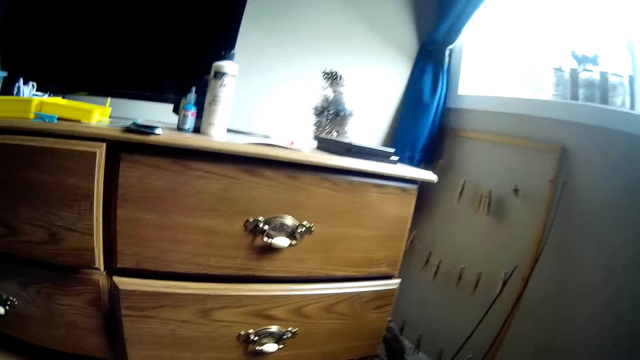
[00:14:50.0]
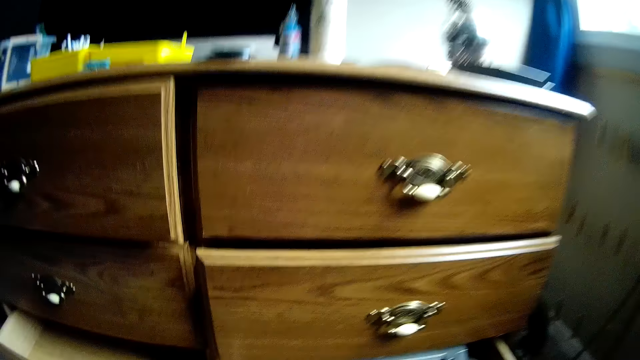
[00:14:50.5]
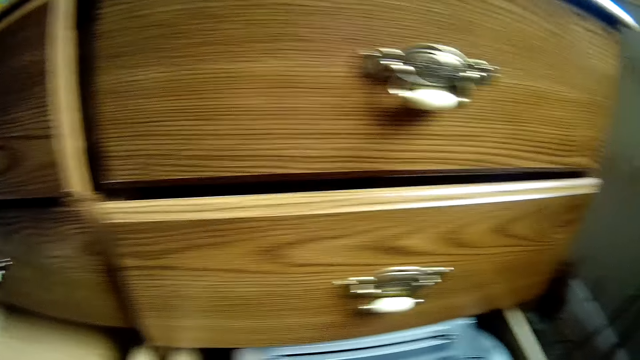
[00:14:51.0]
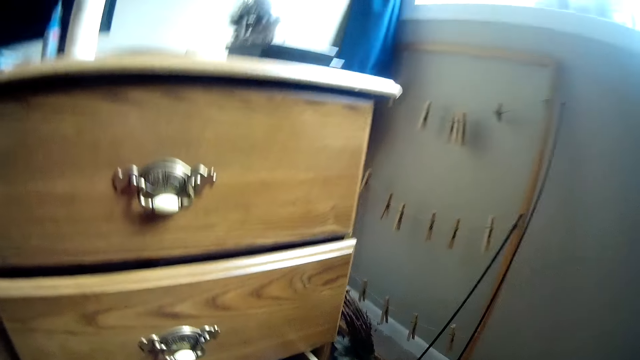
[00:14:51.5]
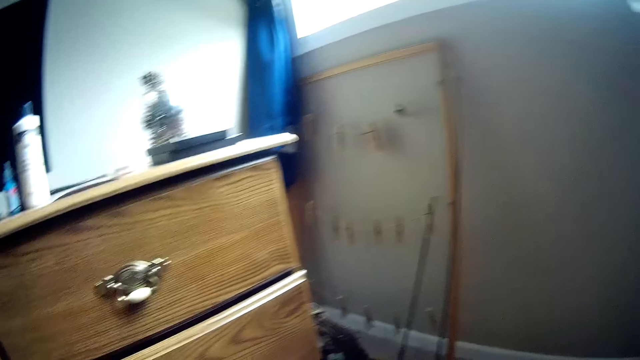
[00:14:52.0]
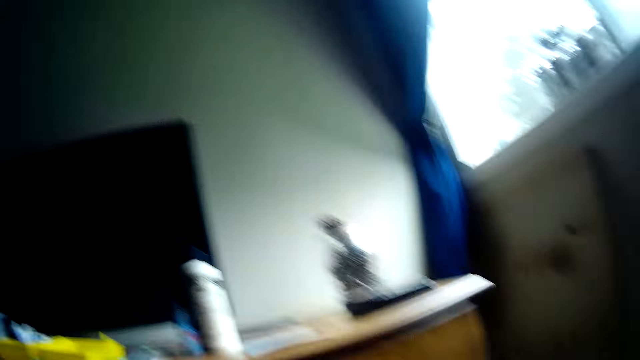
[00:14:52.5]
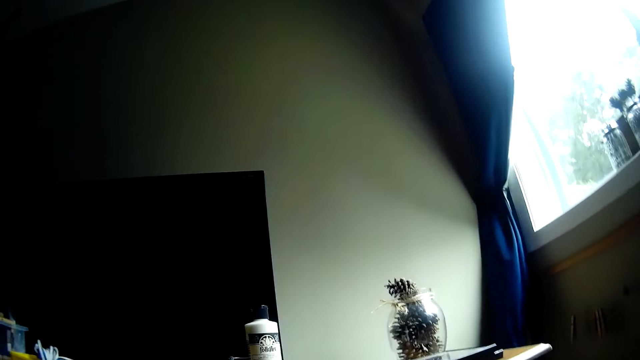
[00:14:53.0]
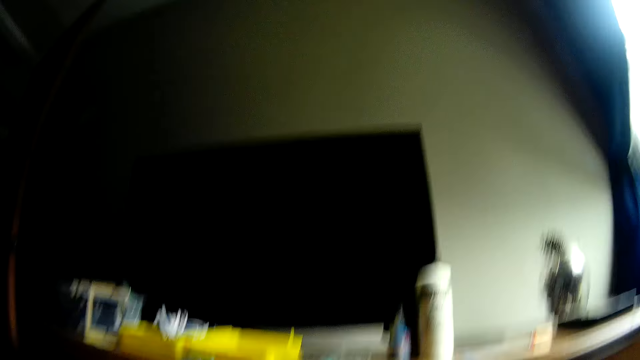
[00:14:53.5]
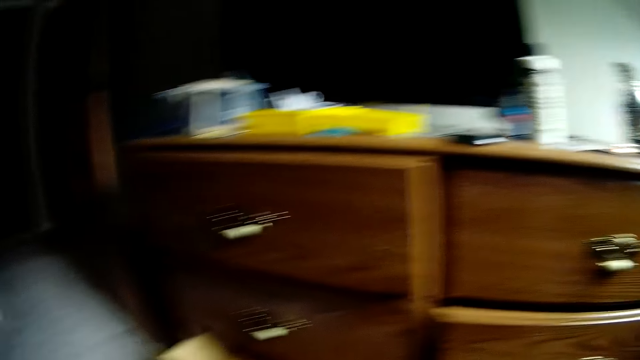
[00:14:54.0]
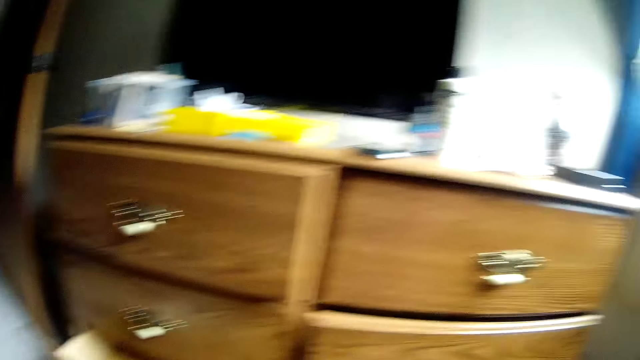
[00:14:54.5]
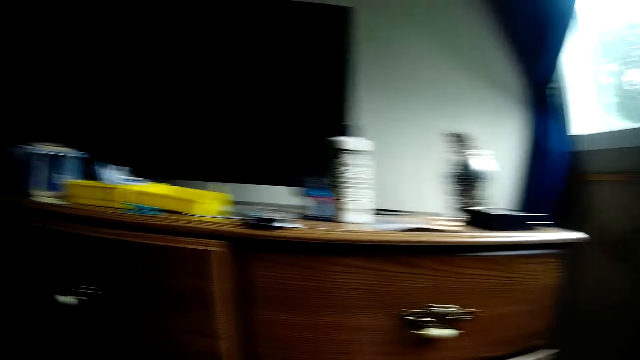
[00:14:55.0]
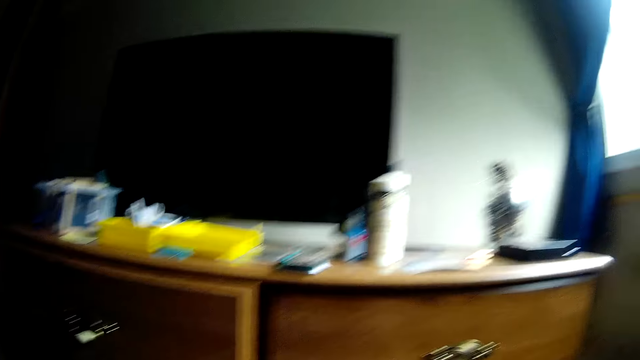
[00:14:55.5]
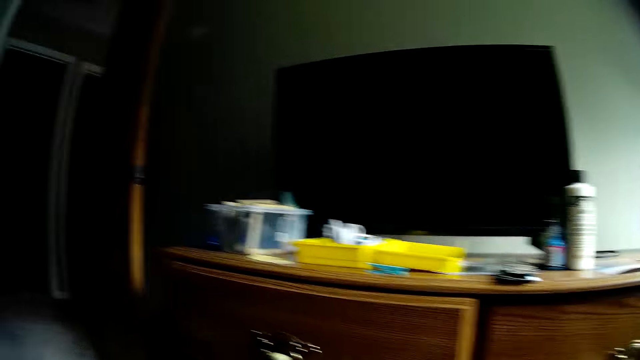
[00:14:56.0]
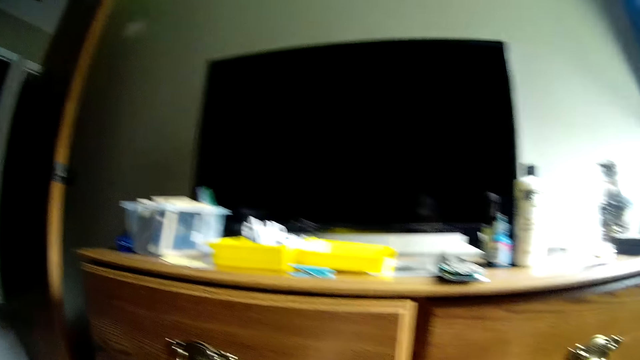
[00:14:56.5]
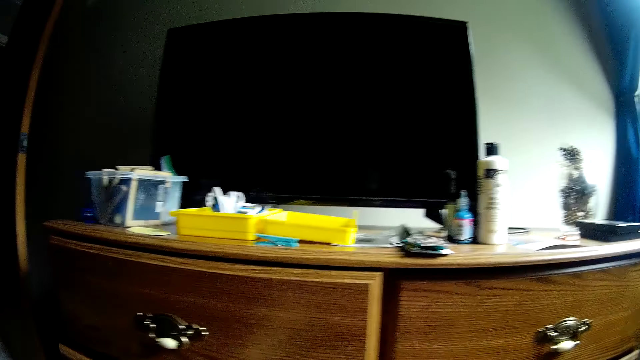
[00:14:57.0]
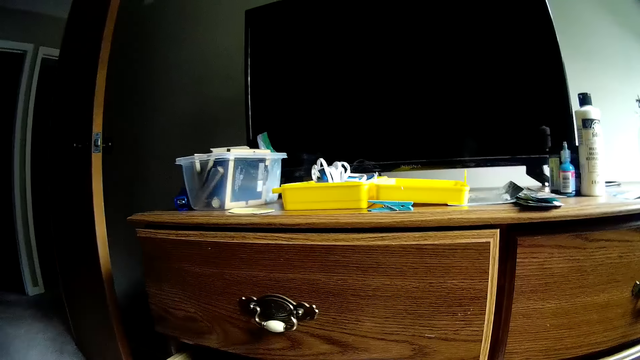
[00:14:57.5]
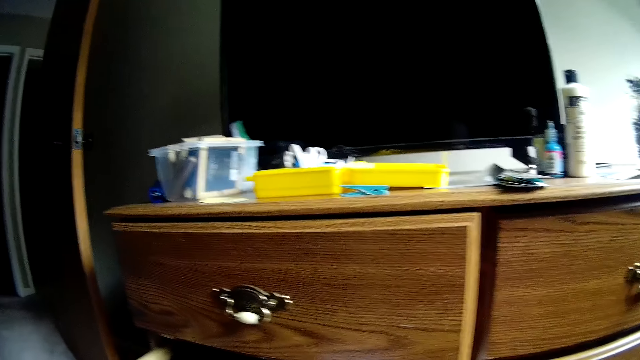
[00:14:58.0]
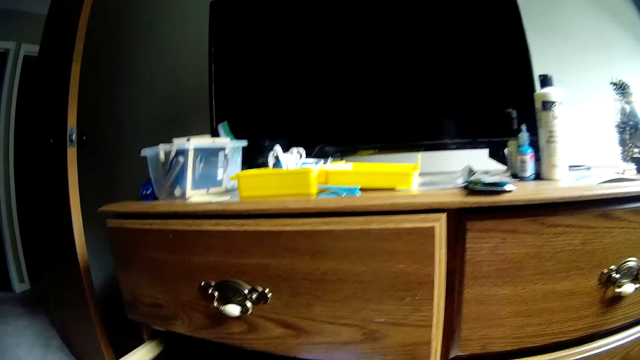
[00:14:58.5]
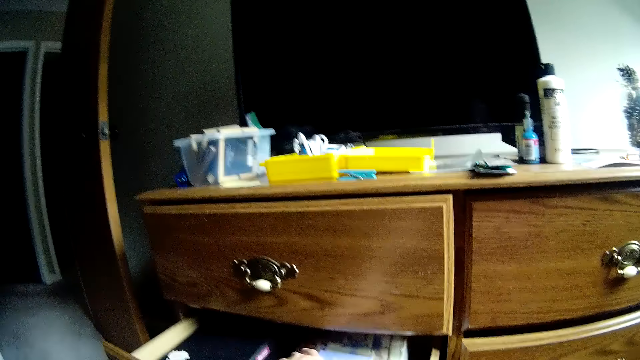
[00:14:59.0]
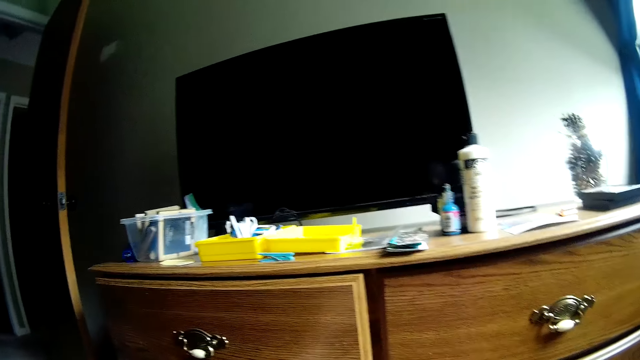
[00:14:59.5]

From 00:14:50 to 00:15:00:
The camera wearer looks around.

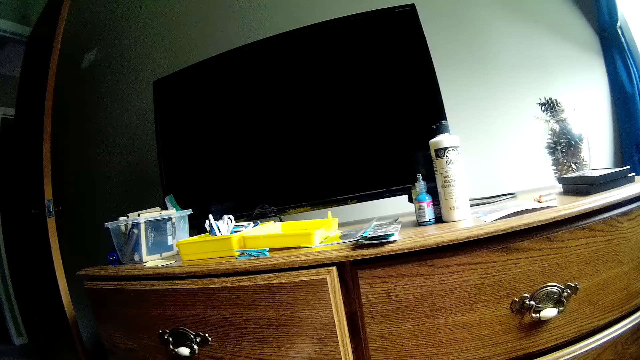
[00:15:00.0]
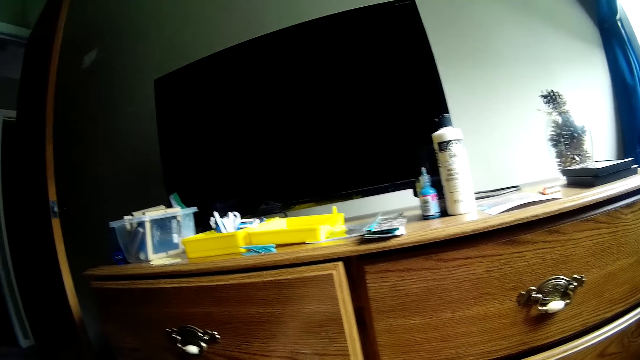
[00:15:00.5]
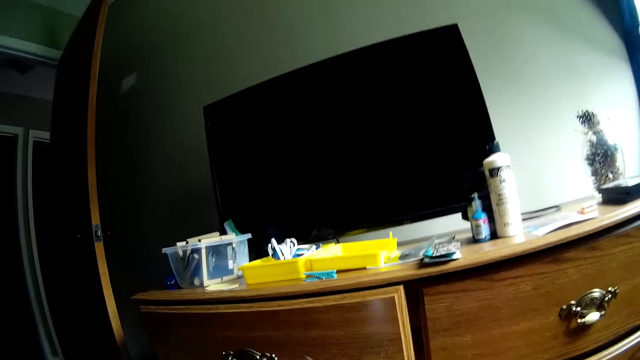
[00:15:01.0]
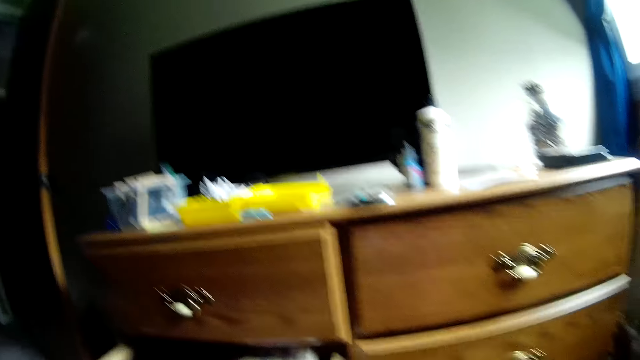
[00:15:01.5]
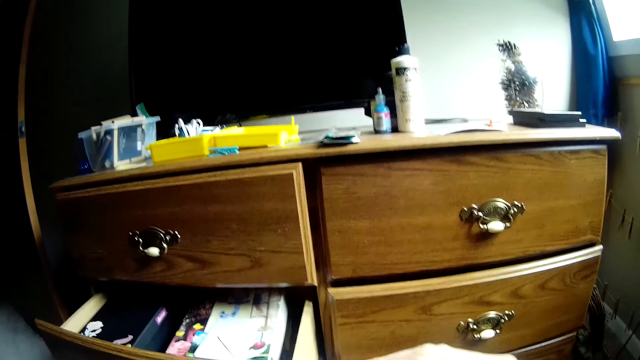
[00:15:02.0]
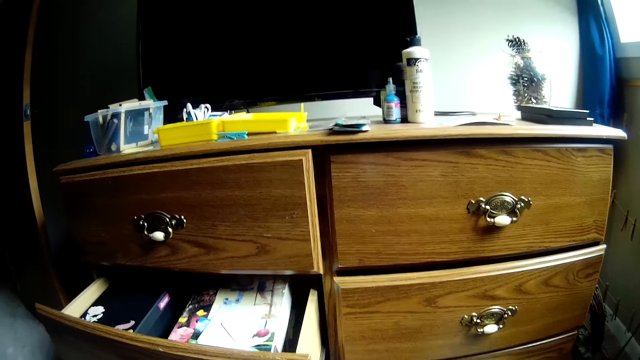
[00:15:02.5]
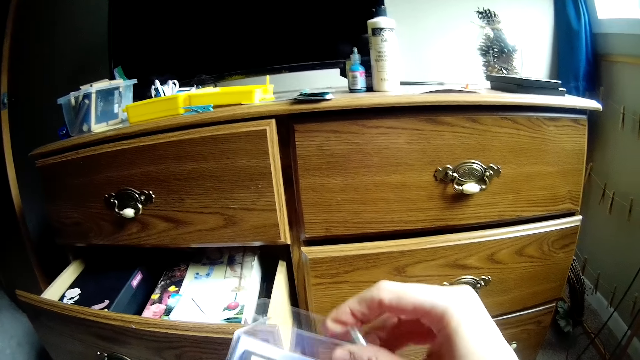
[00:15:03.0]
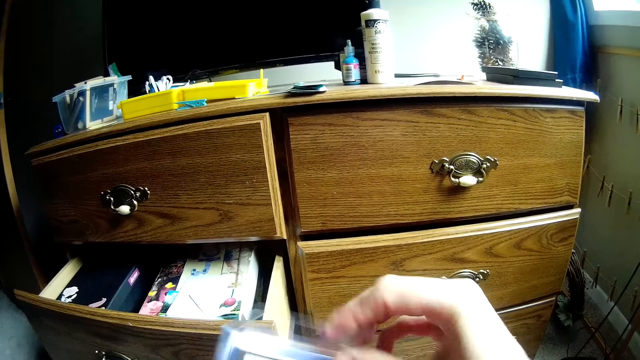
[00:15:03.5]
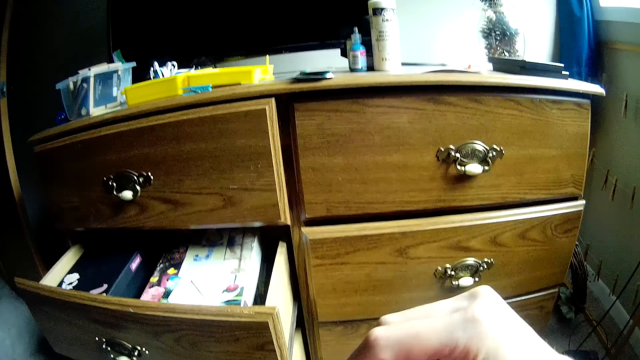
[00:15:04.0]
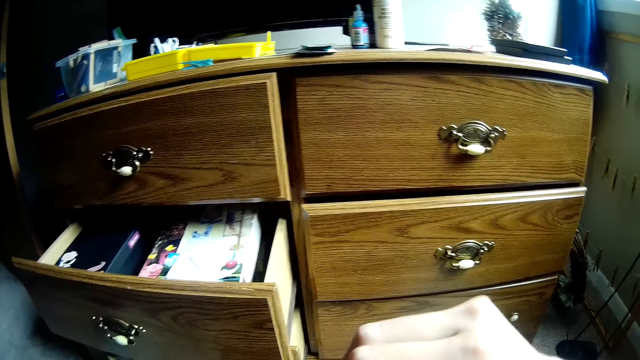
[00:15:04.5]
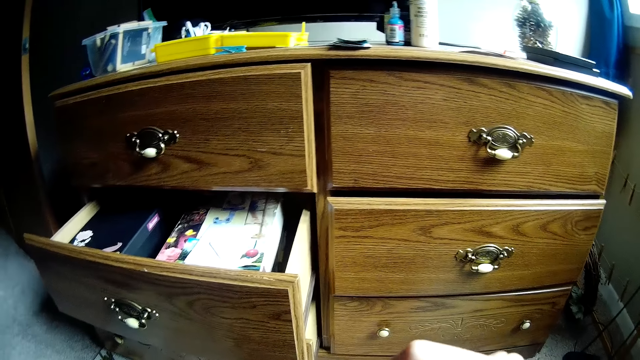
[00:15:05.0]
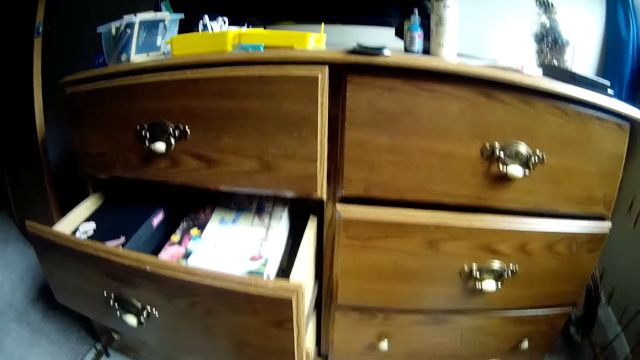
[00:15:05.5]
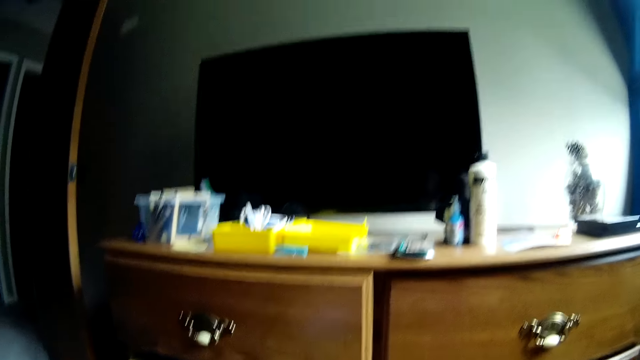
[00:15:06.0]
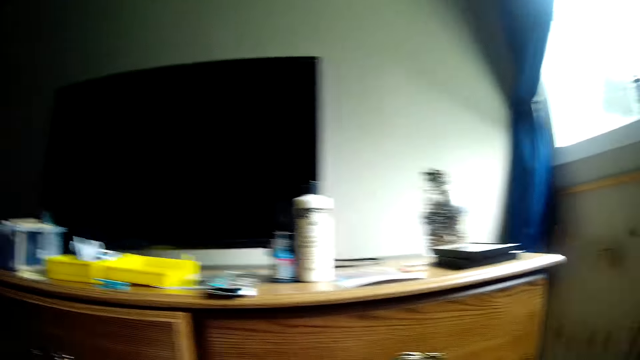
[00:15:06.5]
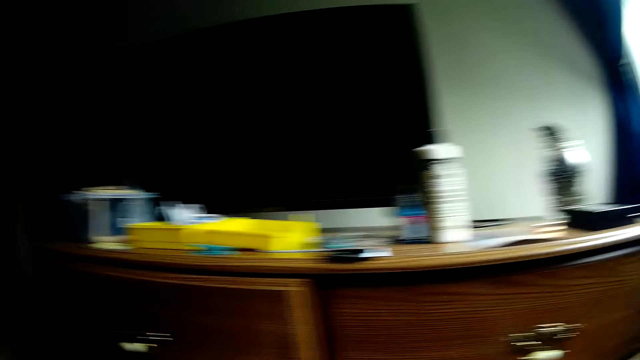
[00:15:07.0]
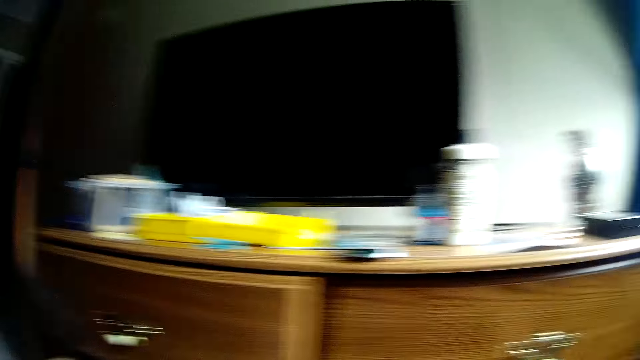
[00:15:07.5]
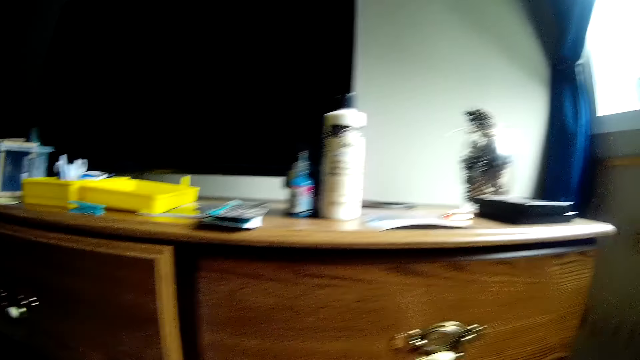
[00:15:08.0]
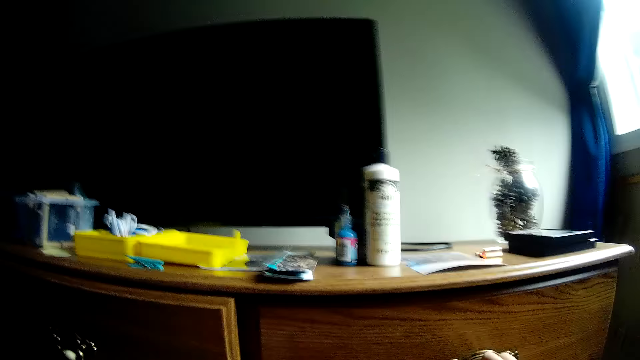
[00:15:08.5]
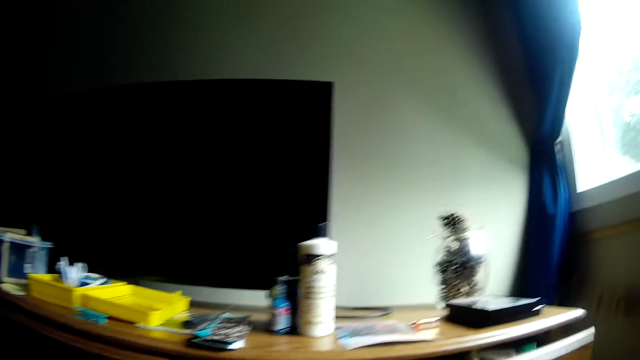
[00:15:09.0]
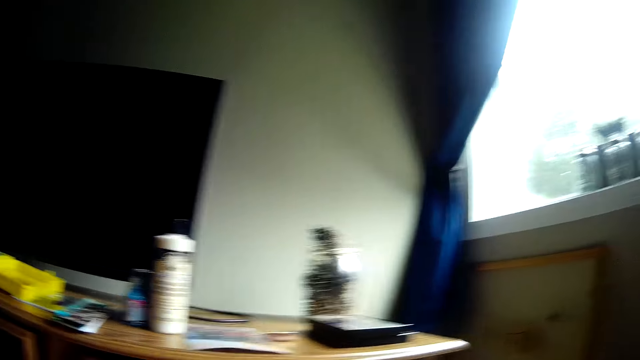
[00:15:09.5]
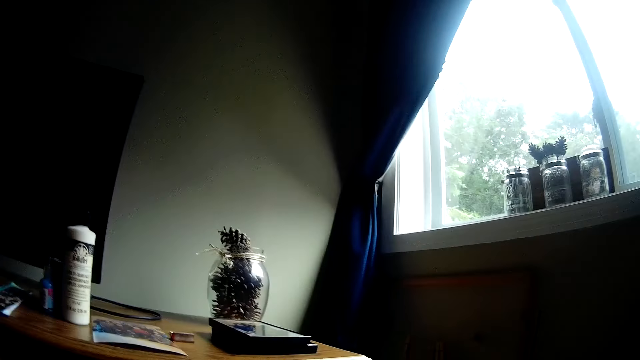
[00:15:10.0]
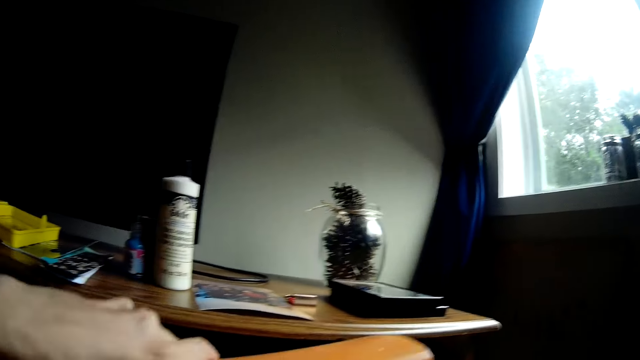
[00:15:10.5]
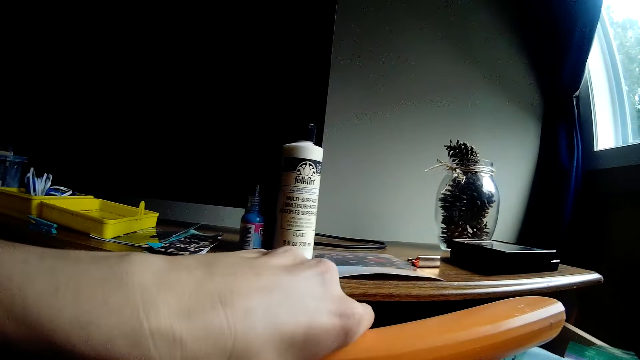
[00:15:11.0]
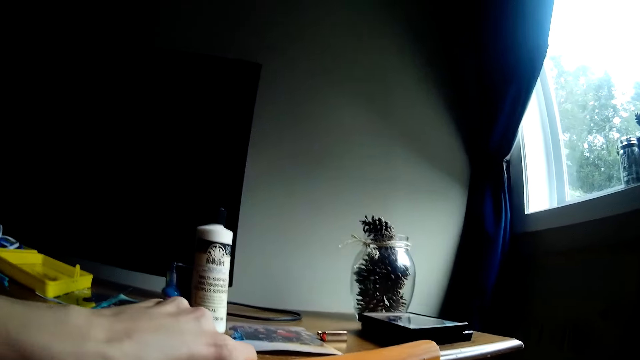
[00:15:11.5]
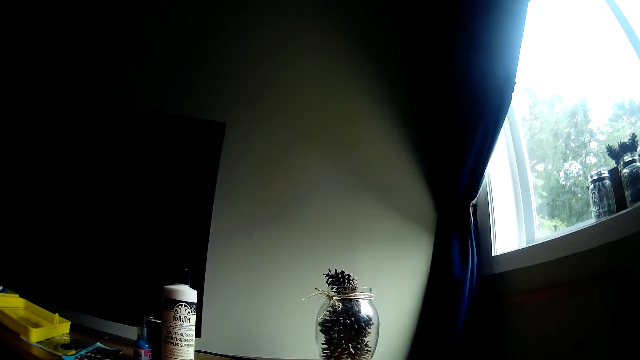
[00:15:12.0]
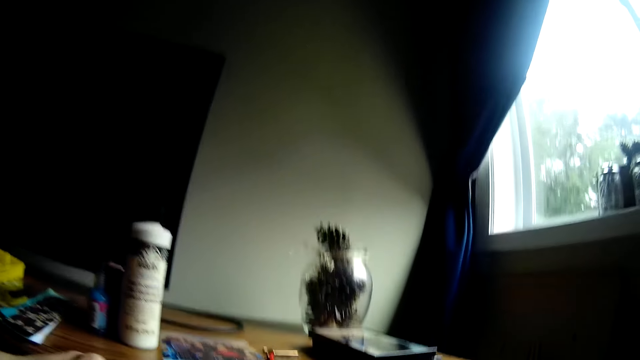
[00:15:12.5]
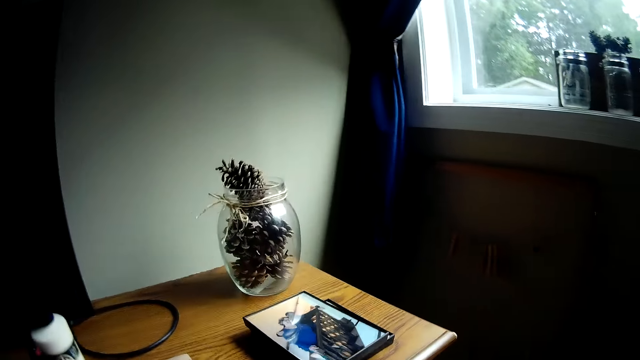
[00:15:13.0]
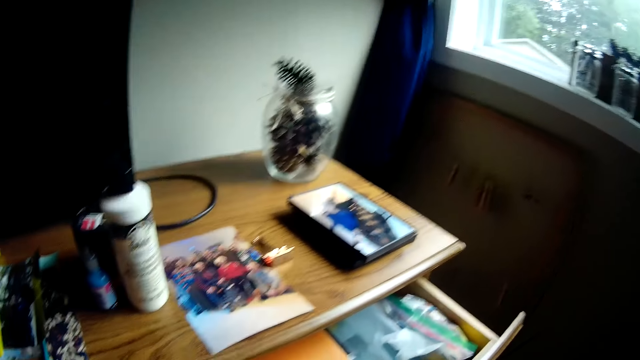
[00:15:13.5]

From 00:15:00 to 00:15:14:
The camera wearer inspects an ID card. They look at the papers. They look around. They put wood in another drawer. They open the drawer.
